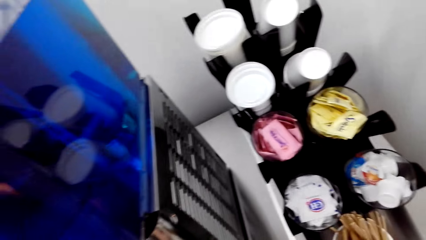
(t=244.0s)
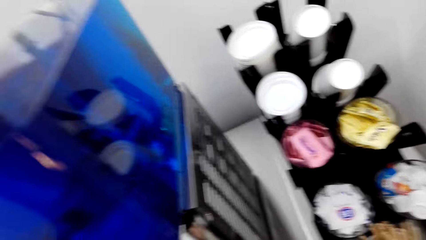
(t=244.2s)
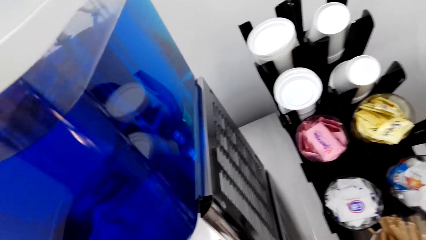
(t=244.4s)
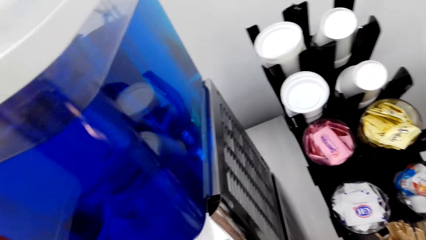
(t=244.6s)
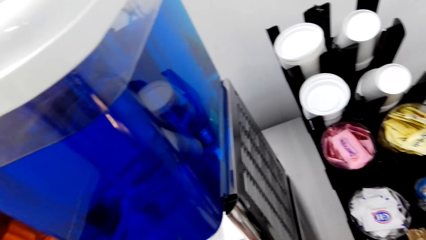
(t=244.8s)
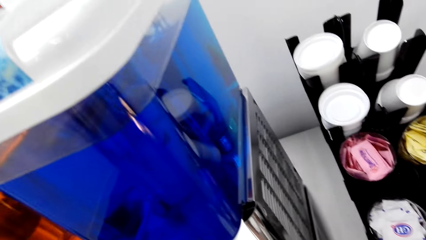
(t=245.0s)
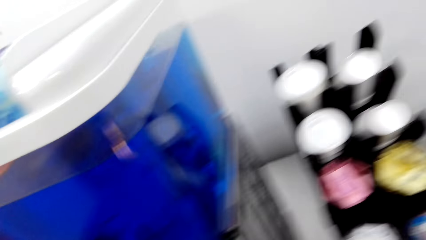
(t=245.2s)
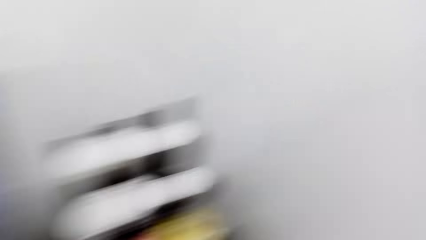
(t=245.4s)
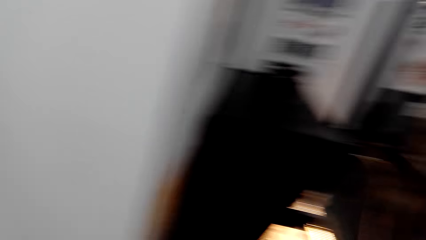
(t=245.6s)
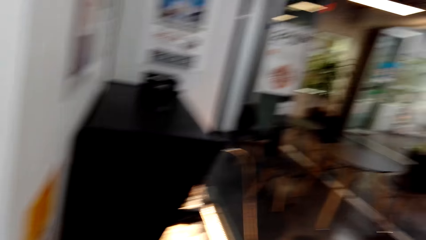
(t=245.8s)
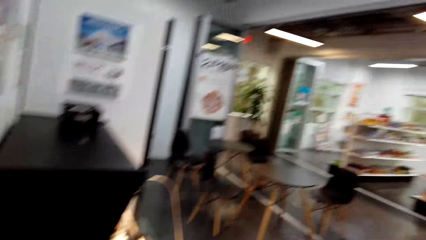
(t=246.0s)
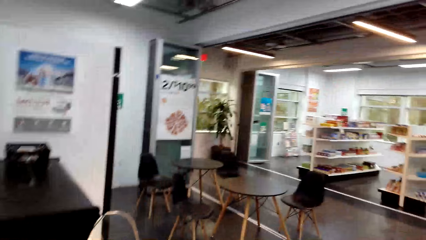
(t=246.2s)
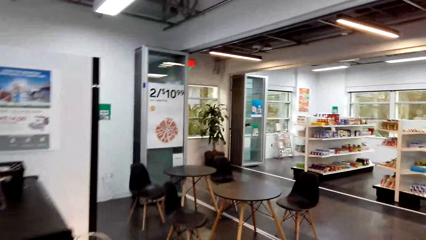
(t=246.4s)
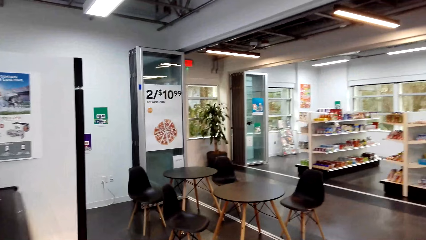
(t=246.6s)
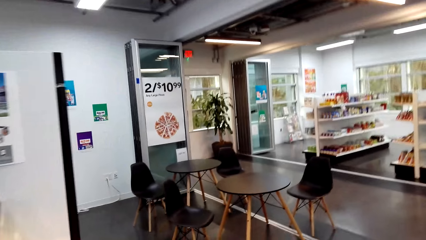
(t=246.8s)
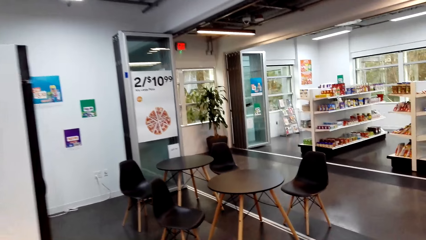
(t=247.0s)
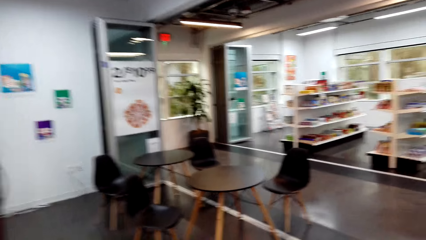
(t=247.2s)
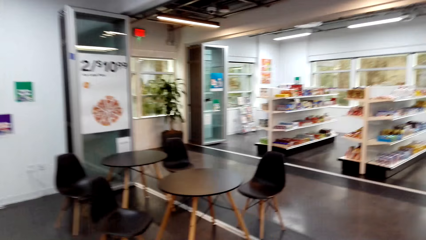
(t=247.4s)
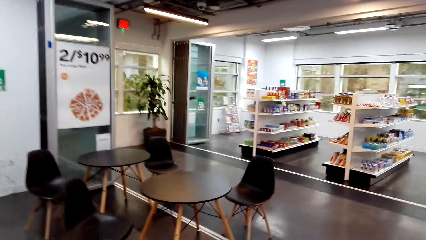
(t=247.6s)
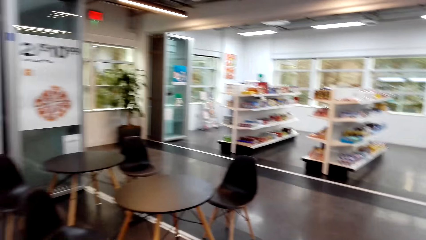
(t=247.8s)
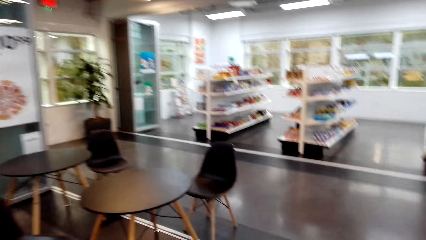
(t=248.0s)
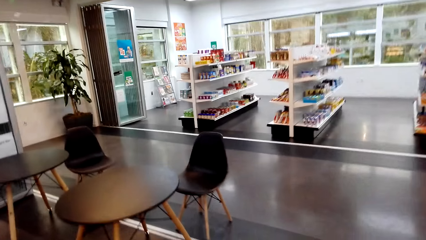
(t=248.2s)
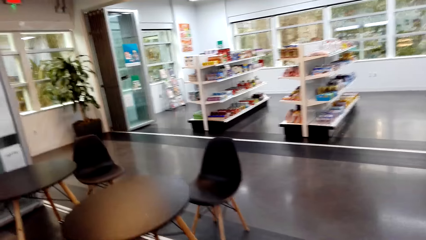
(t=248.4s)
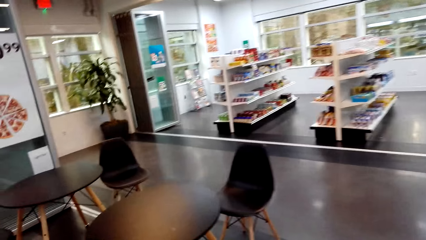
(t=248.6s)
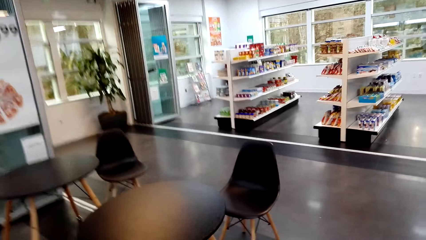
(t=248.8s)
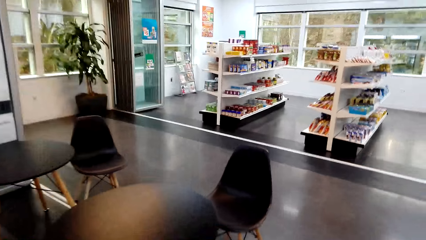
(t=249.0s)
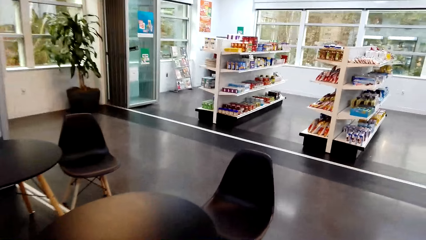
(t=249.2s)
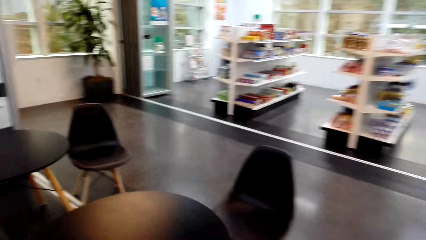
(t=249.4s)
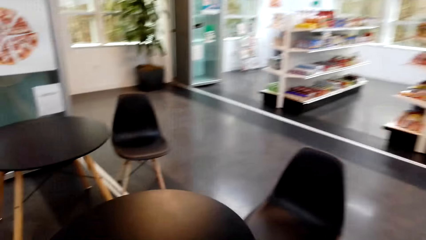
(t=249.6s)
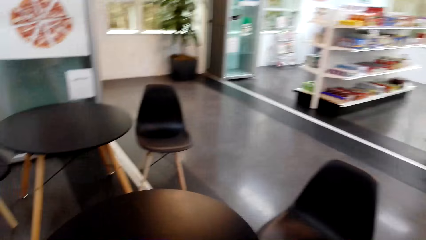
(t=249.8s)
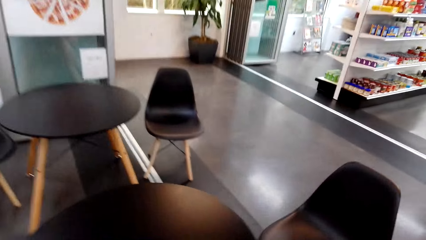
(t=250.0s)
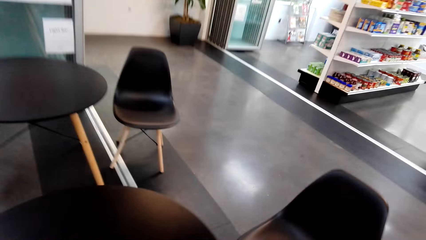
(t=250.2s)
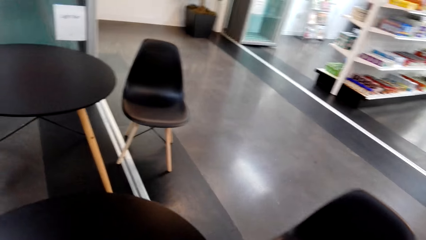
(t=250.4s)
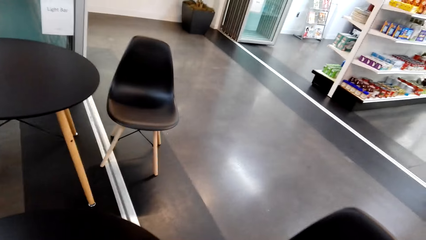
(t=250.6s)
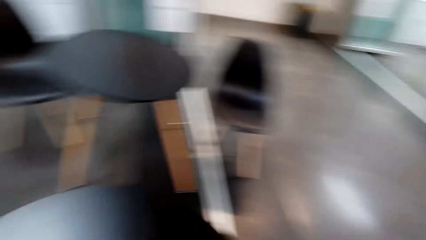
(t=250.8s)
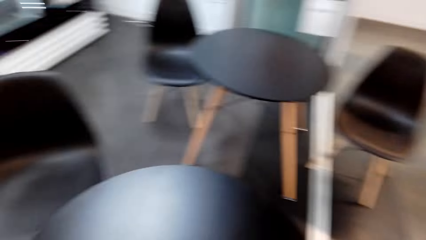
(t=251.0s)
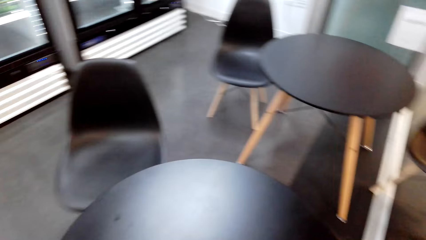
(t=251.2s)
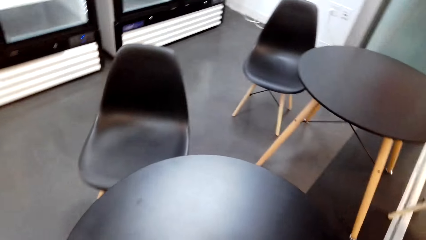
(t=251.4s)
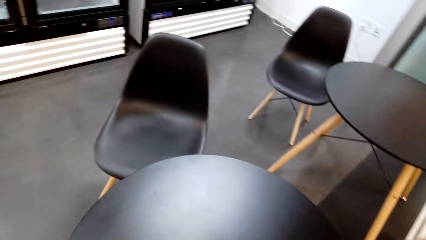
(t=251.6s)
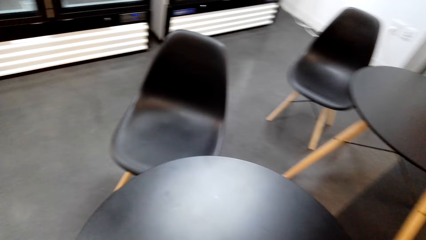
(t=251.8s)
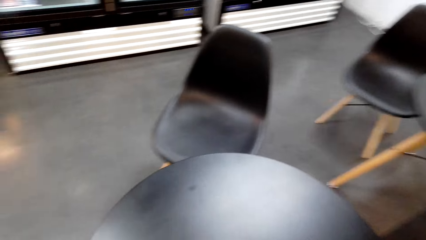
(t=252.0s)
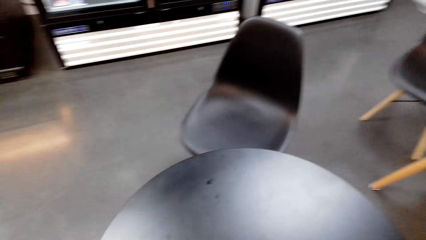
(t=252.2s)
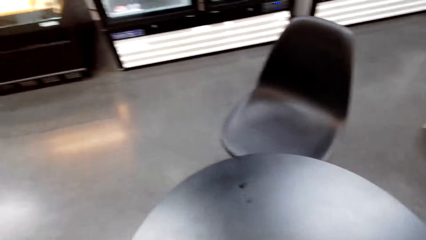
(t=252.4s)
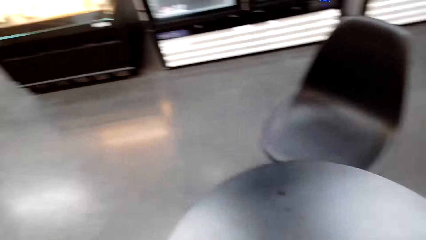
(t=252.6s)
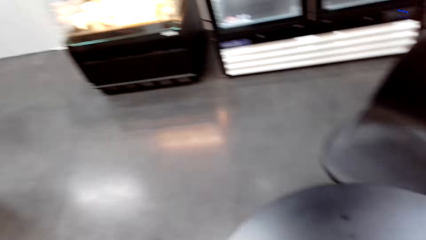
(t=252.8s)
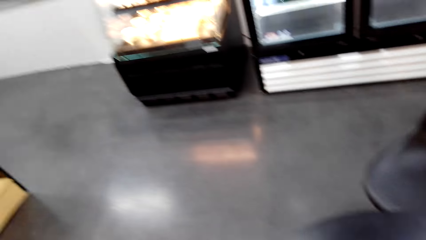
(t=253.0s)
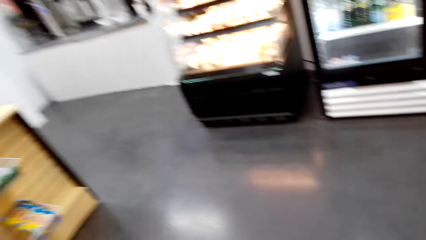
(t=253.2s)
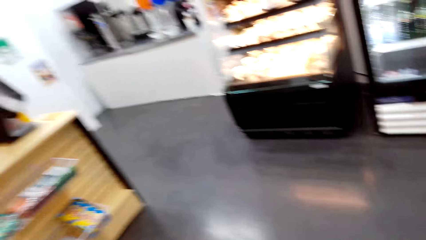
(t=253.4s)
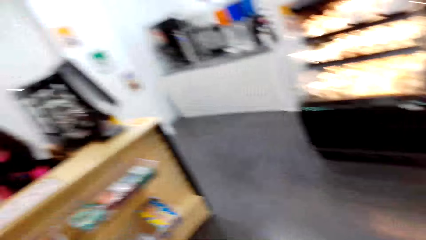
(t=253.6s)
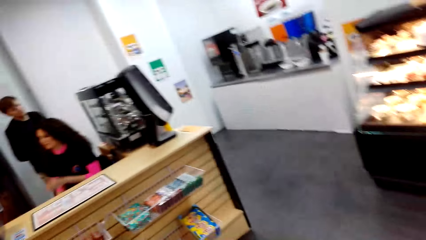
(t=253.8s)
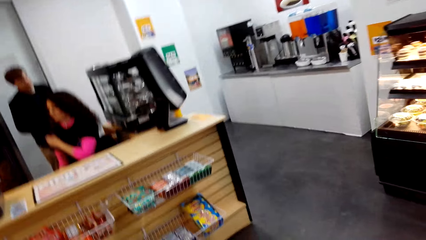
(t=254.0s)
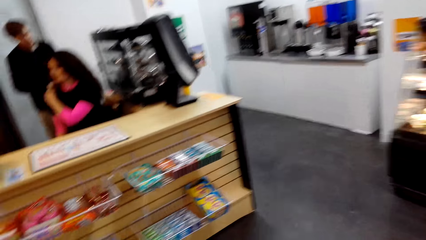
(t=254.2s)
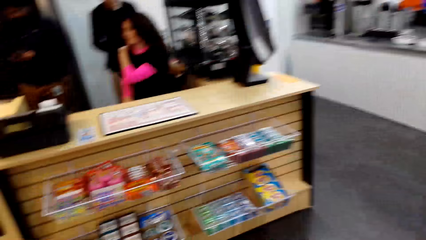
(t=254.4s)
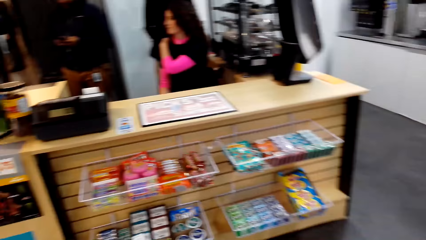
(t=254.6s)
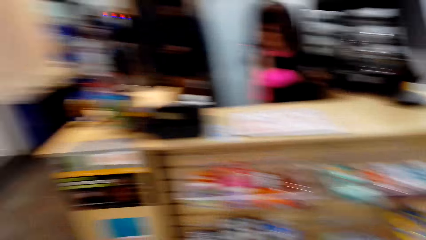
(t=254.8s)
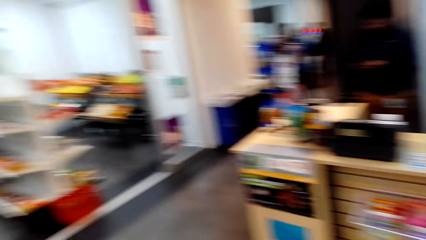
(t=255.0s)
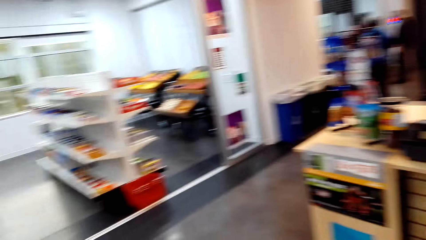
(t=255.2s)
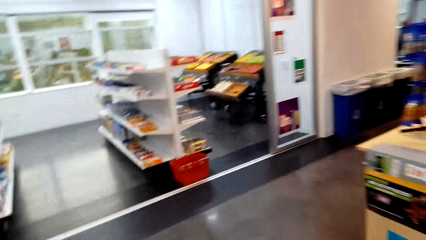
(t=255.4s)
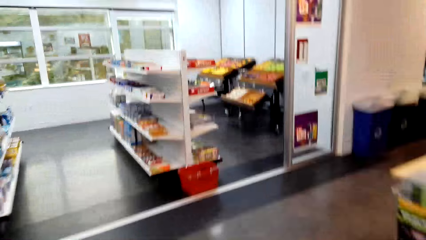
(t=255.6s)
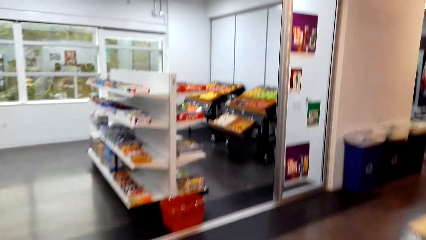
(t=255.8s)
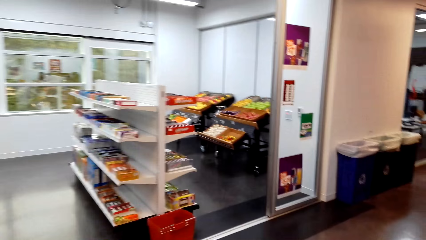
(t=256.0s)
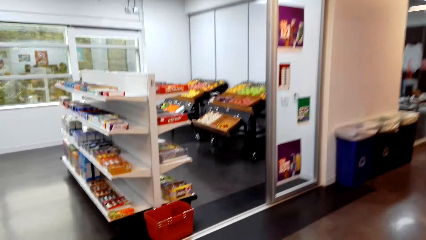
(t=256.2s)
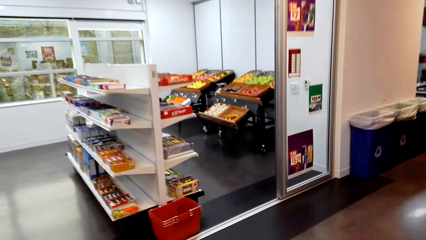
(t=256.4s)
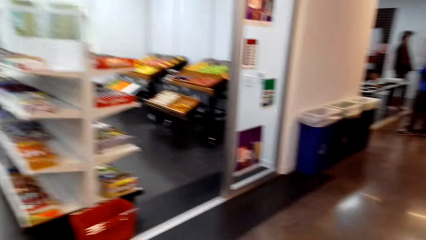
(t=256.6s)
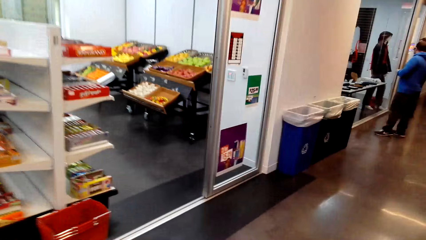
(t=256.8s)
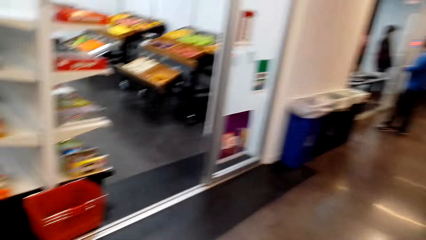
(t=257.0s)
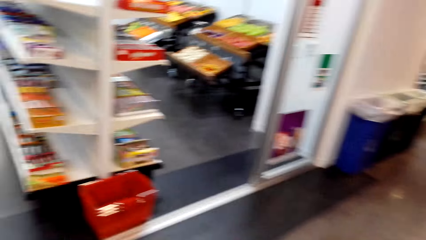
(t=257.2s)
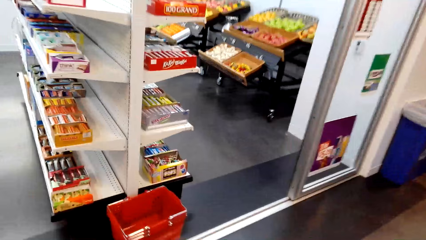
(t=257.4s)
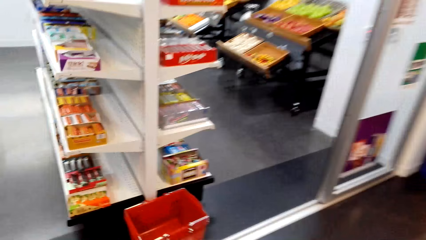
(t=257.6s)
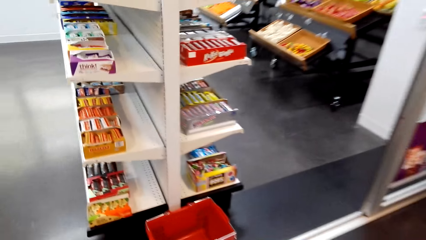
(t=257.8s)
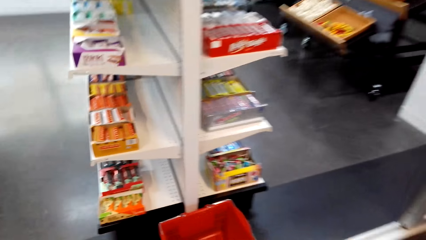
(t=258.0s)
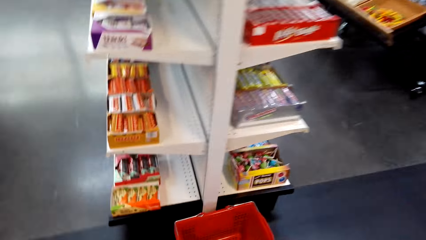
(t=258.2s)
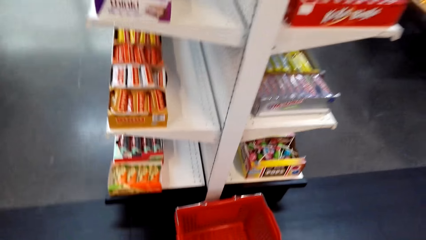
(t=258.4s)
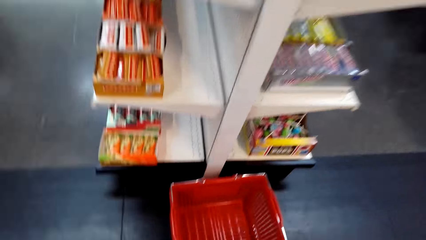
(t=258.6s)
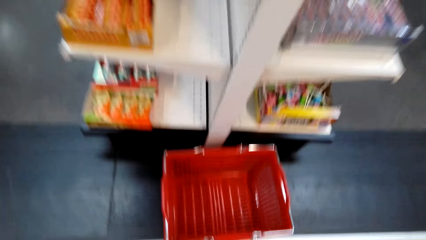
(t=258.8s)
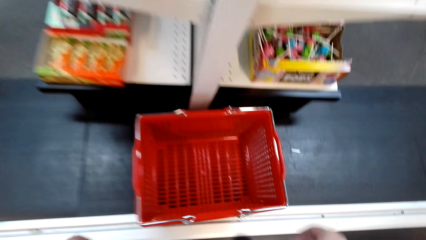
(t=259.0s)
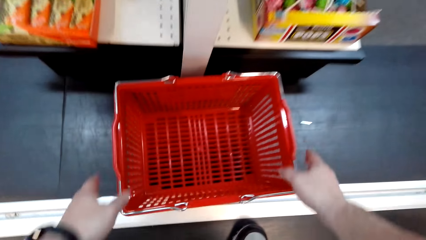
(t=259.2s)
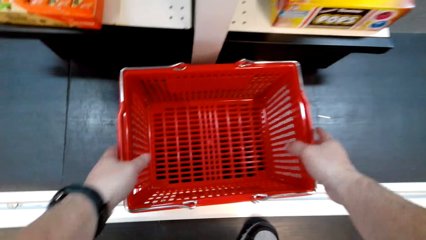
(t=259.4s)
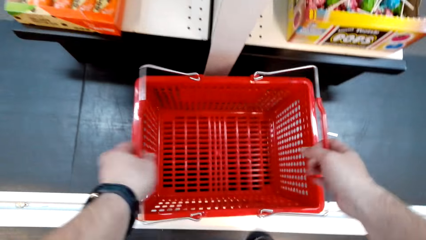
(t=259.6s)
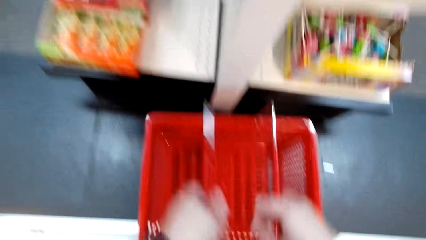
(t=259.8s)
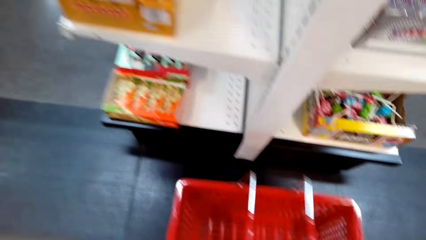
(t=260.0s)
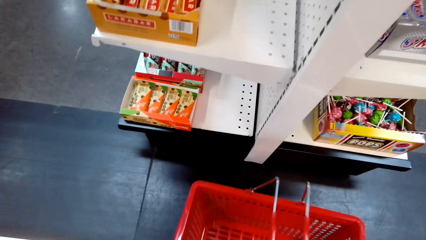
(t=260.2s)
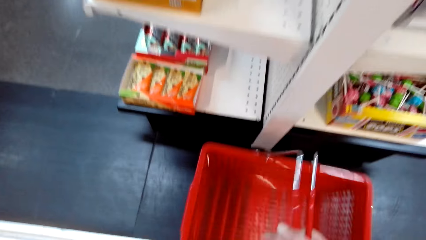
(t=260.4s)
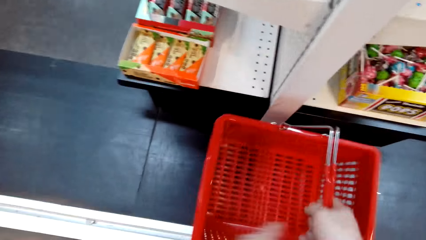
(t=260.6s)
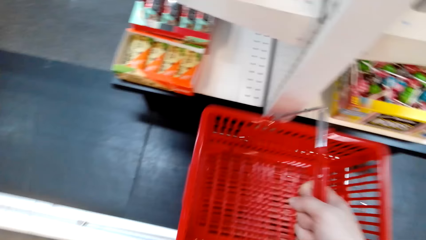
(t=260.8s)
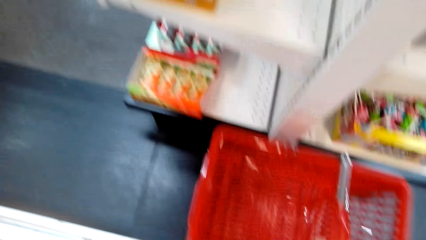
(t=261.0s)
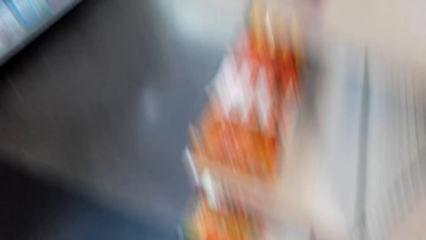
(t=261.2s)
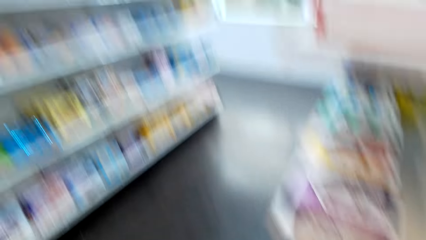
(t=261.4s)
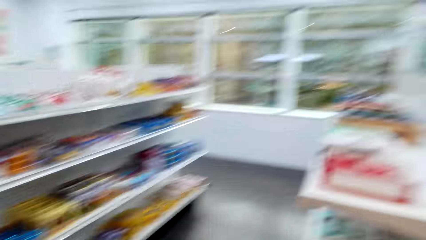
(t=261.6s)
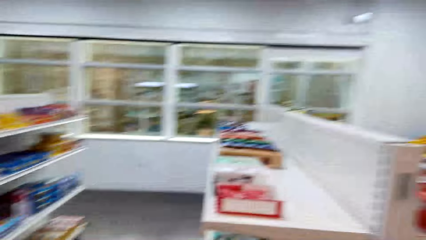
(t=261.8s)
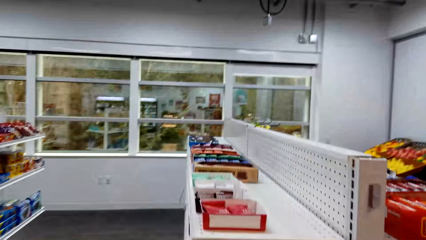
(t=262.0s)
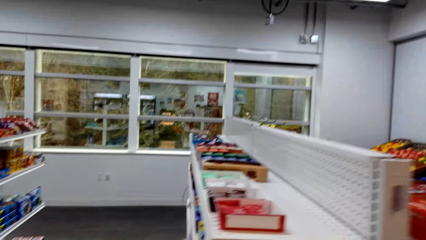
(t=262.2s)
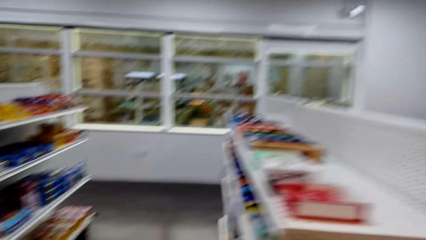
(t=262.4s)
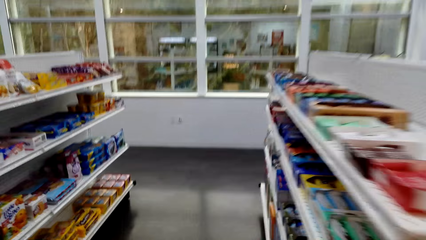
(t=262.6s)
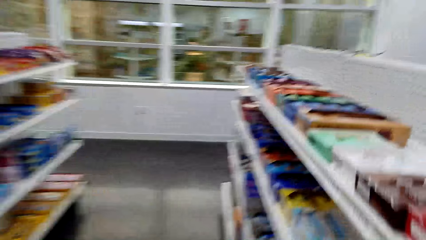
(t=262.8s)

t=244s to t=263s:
The camera wearer moves around the supermarket. They walk towards a coffee table. They sit on the chair. A woman puts a hand on her shoulder. The camera wearer moves around the supermarket. A man stands near a mirror. The camera wearer picks a shopping basket or basket trolley.
